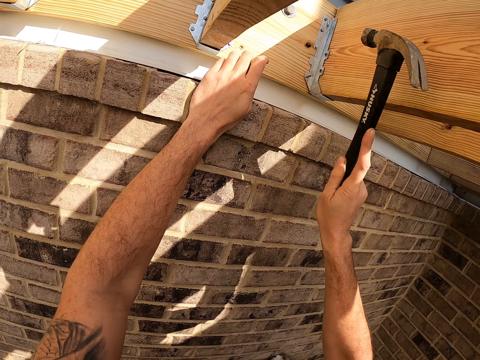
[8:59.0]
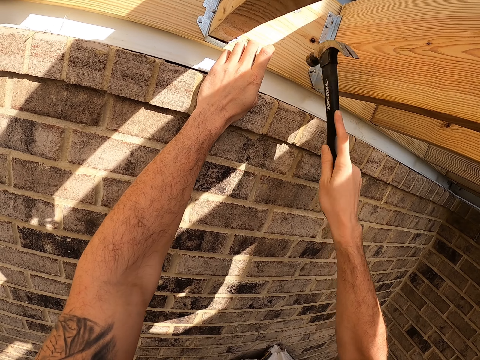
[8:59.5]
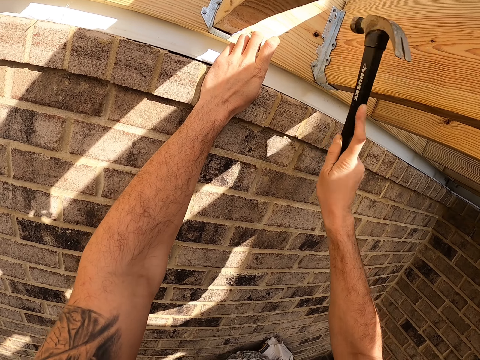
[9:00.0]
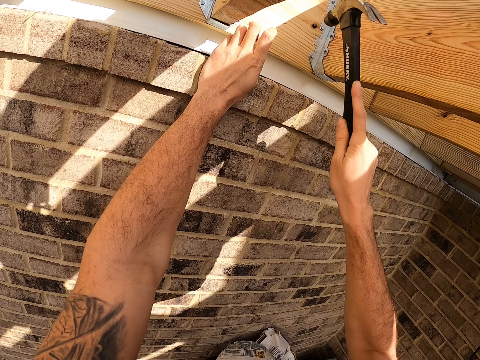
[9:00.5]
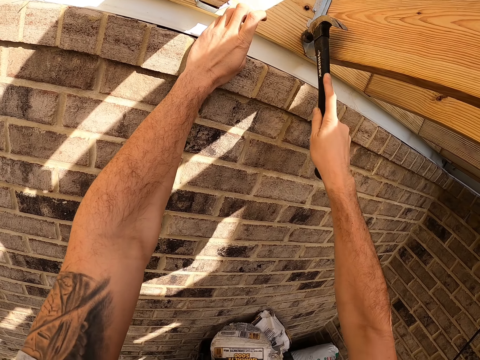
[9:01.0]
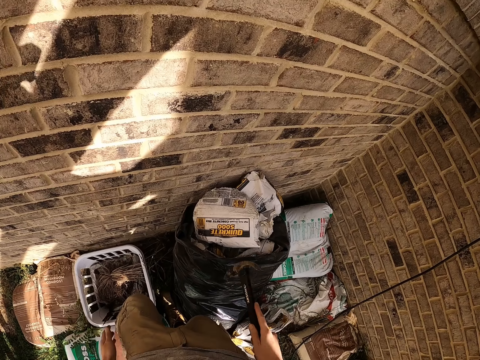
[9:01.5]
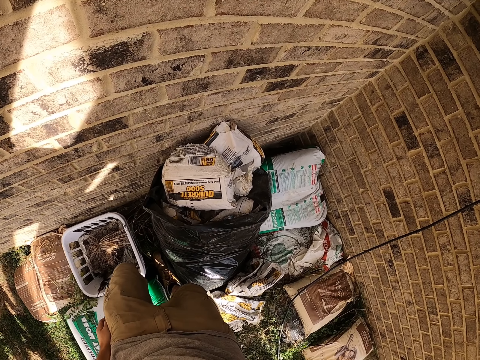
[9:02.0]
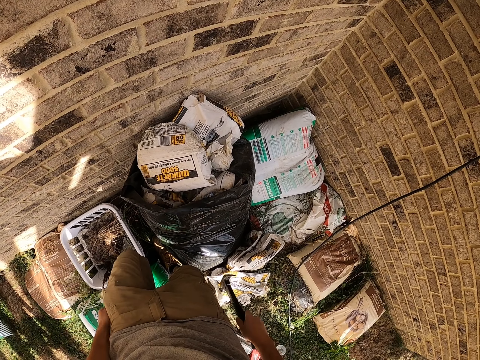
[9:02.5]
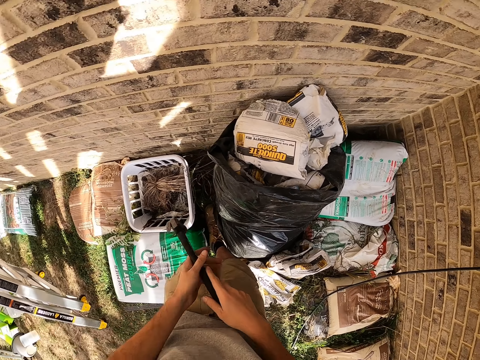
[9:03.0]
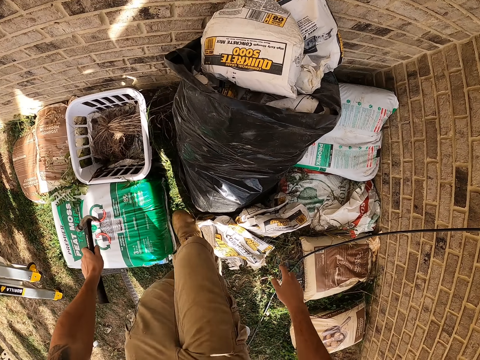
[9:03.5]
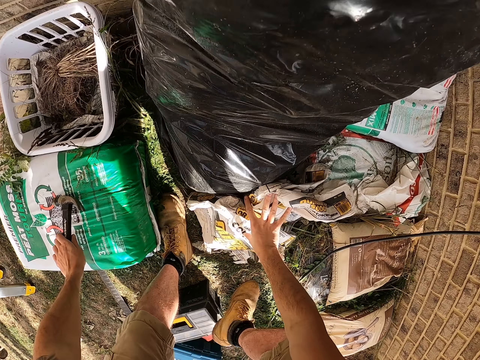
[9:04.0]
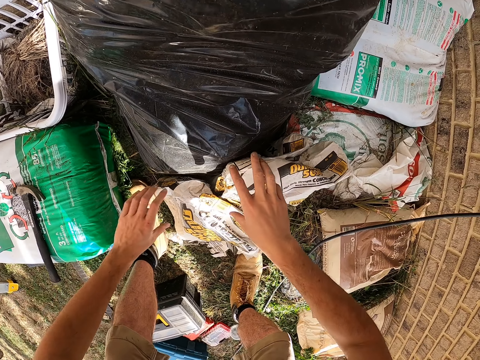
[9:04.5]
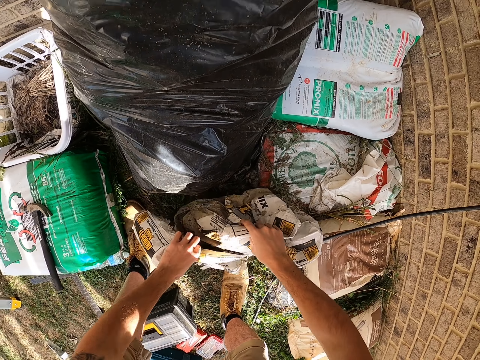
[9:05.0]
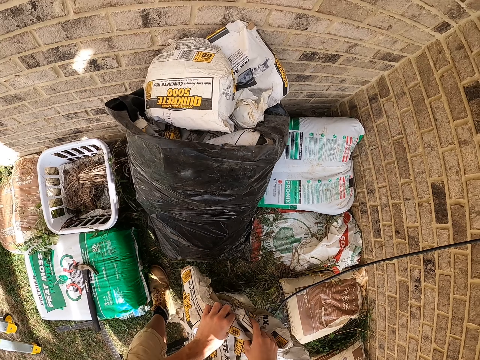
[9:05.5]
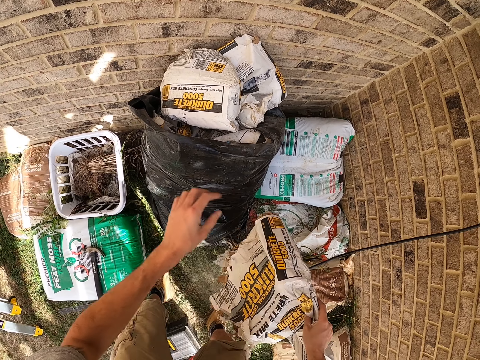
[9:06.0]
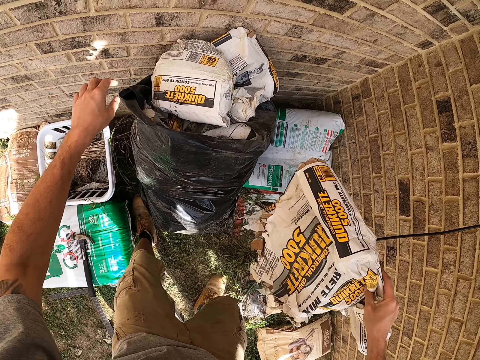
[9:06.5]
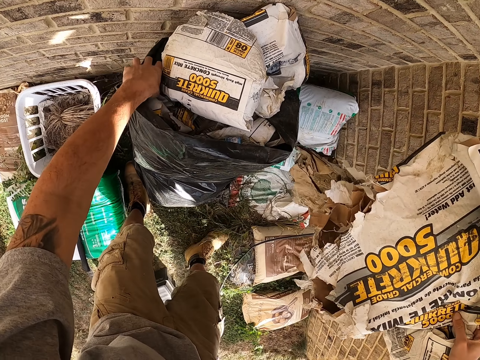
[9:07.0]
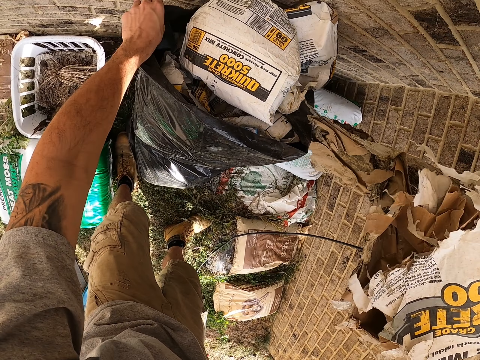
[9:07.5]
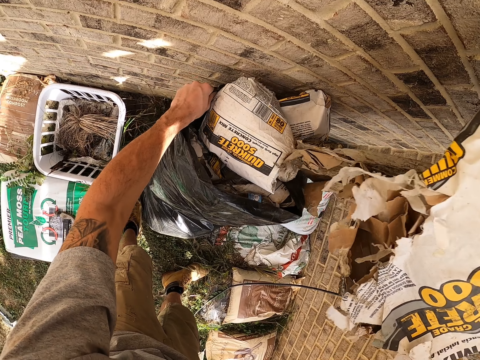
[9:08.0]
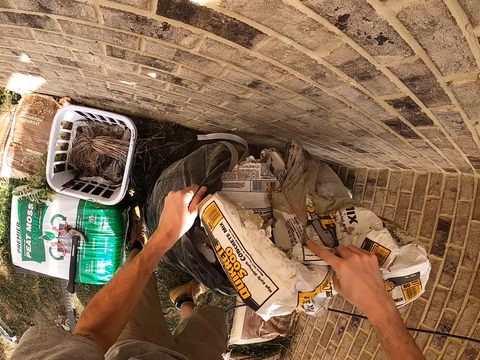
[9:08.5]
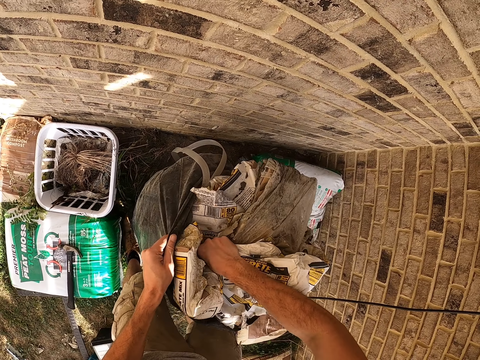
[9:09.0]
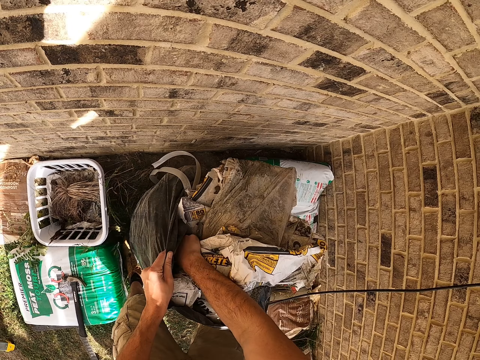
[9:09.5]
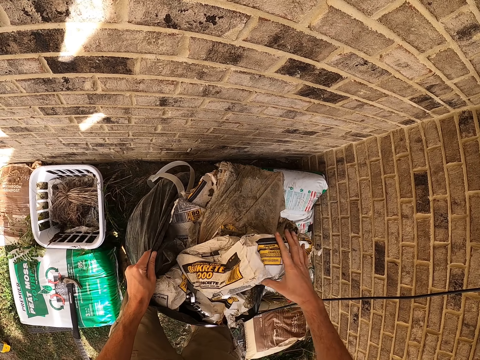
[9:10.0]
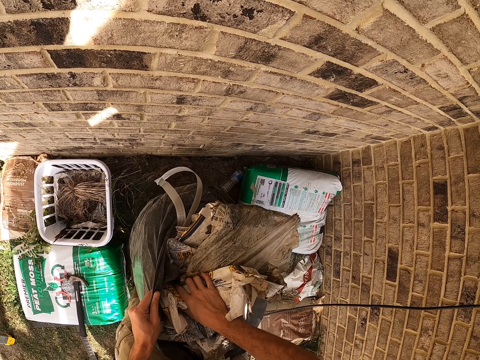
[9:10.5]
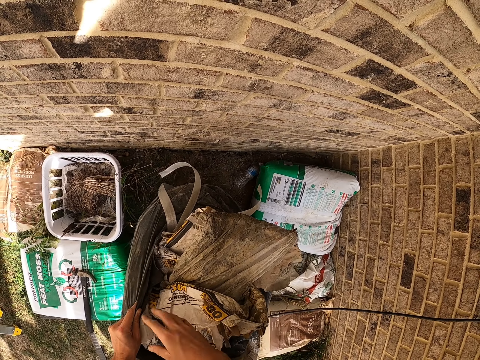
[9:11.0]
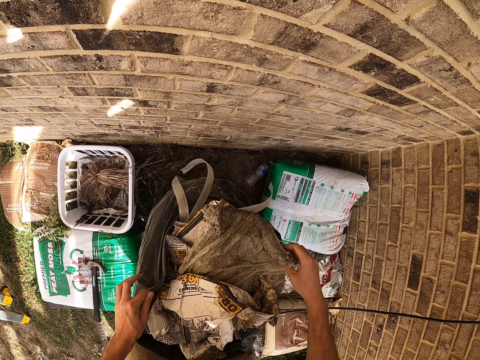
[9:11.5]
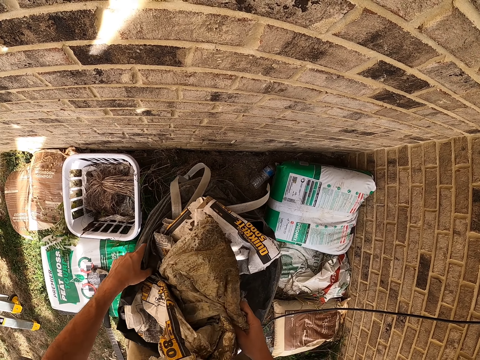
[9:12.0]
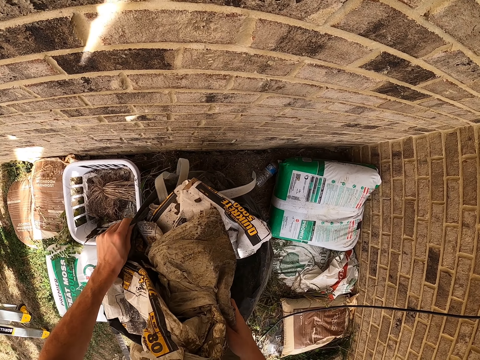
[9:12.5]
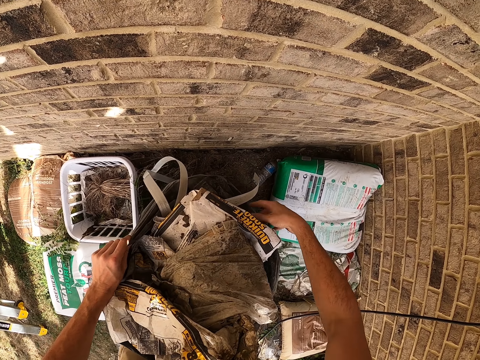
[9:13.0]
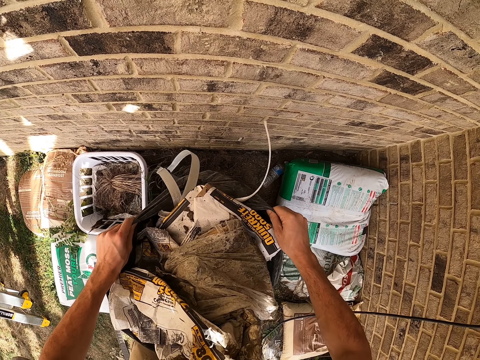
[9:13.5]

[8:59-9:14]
The camera wearer picks up empty bags of cement. They hold papers on the ground. They put the empty bags of cement in dustbin bags.

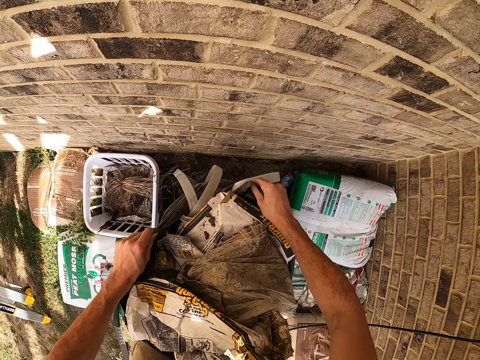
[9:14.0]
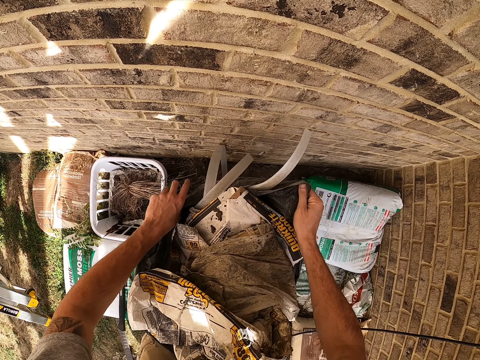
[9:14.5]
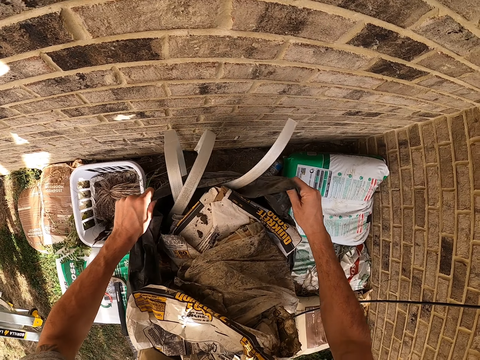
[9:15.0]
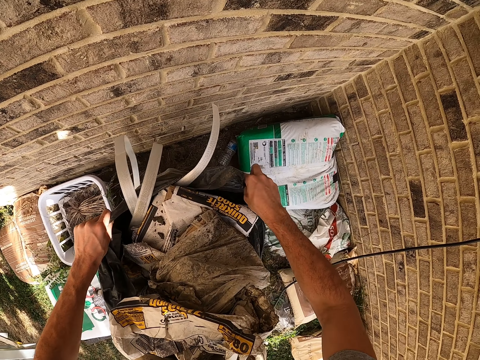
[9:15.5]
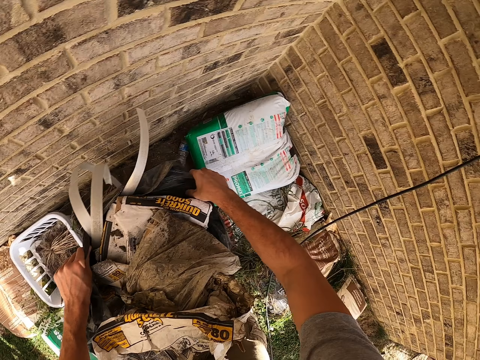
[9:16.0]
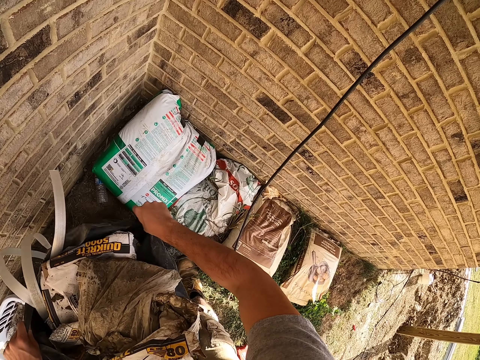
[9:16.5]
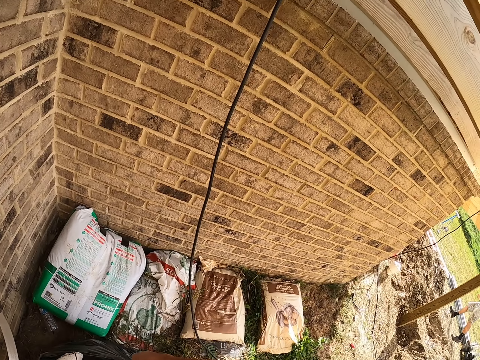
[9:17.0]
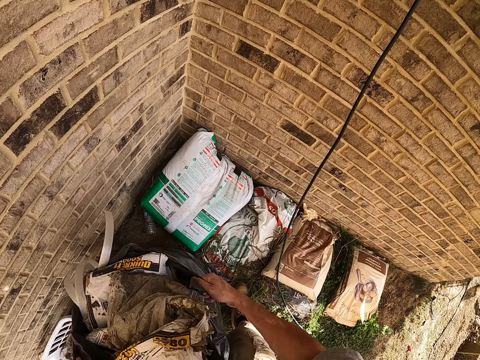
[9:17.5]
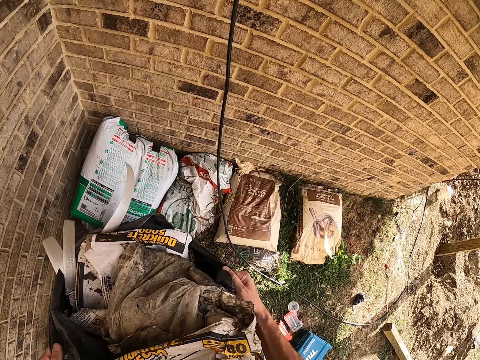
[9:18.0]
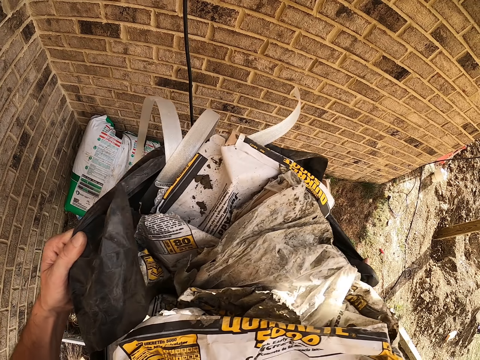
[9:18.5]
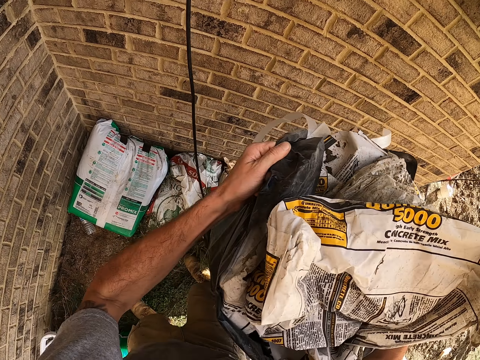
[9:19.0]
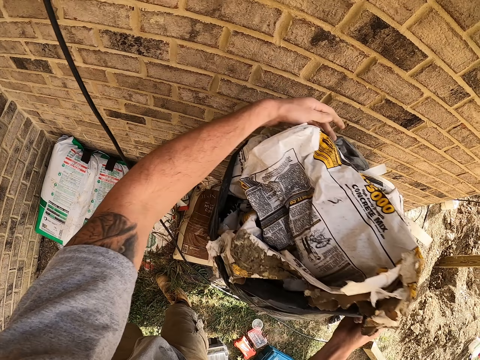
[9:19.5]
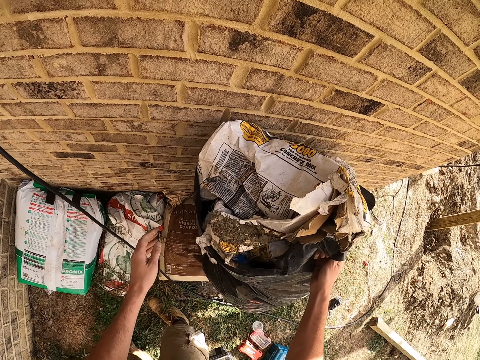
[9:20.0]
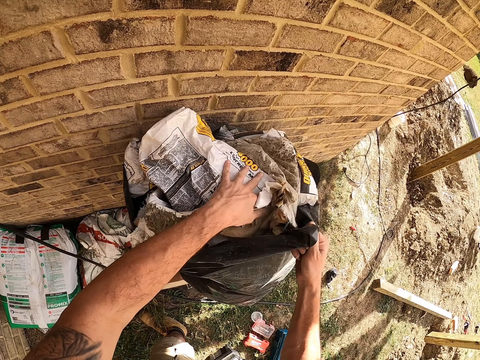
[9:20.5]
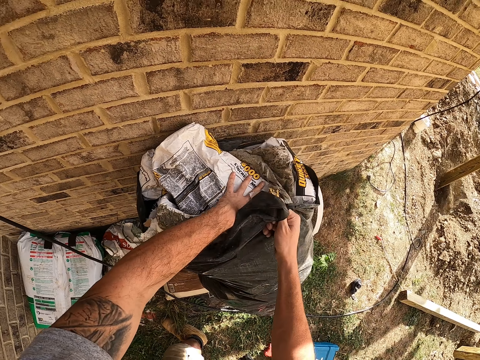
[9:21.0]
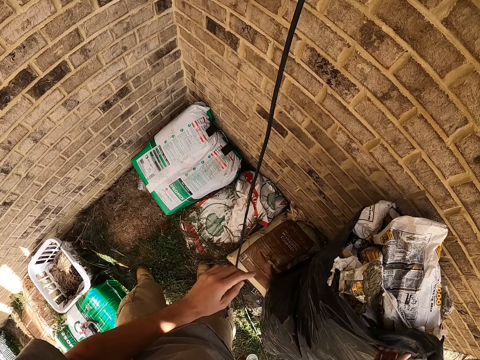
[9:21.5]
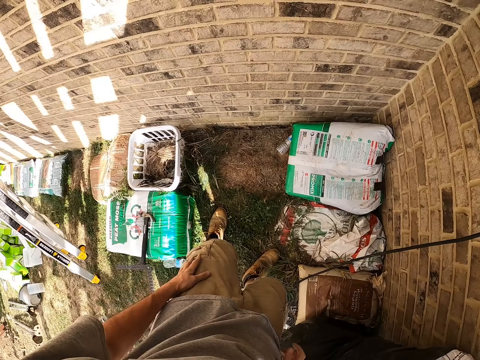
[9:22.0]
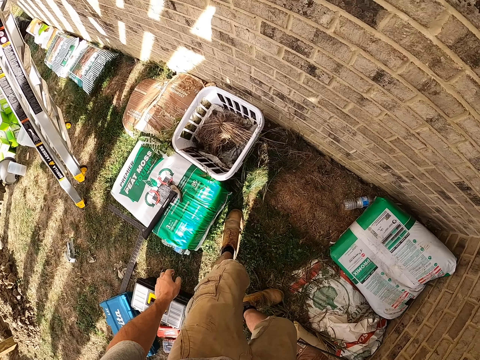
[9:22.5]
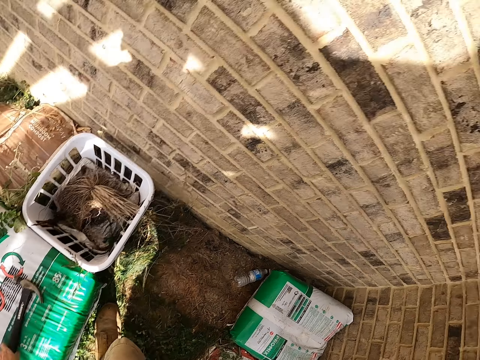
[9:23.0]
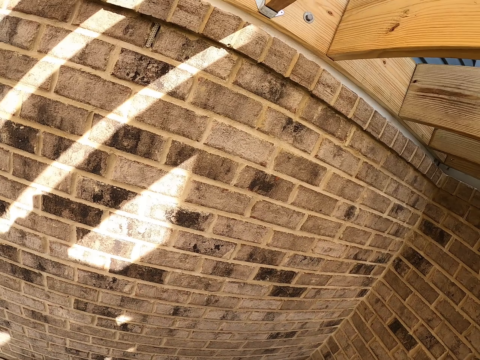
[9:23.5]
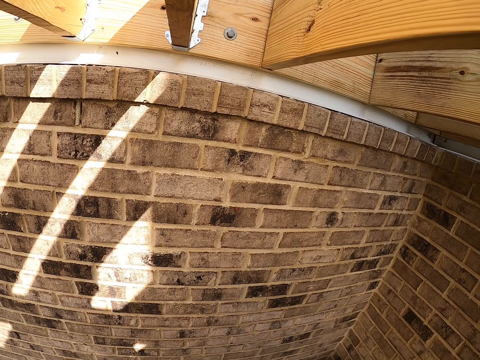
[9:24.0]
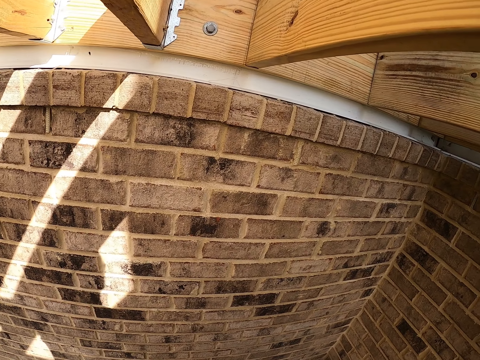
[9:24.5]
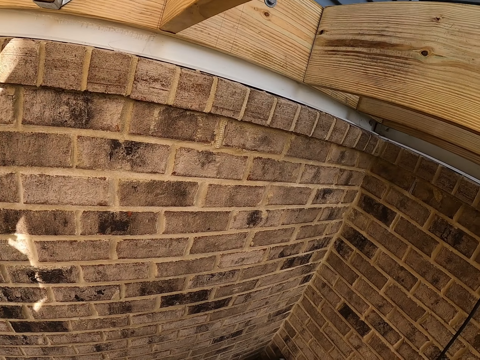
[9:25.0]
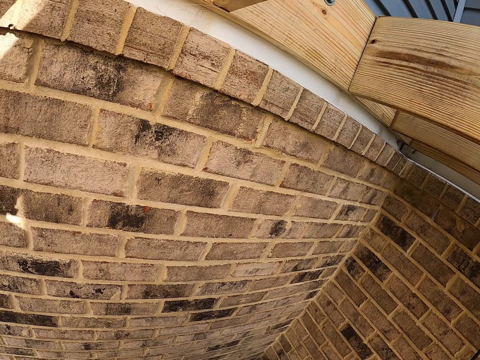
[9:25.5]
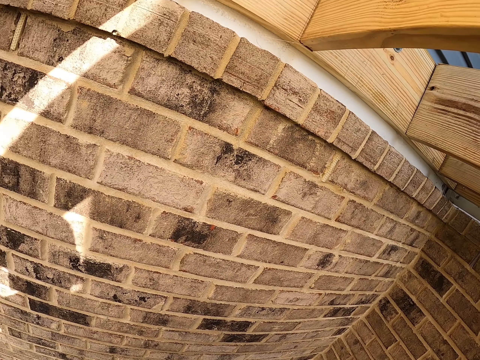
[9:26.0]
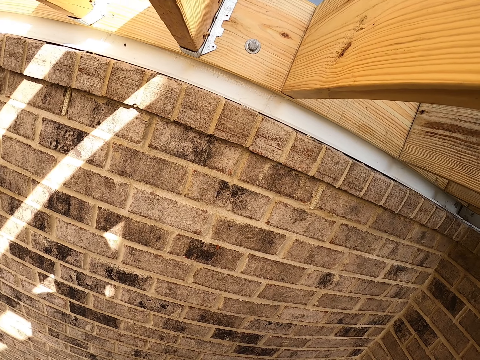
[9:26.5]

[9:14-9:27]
The camera wearer picks up the polythene trash bag. He carries the nylon bag of trash. He puts the polythene trash bag on the wall. He picks up a hammer with his left hand.
